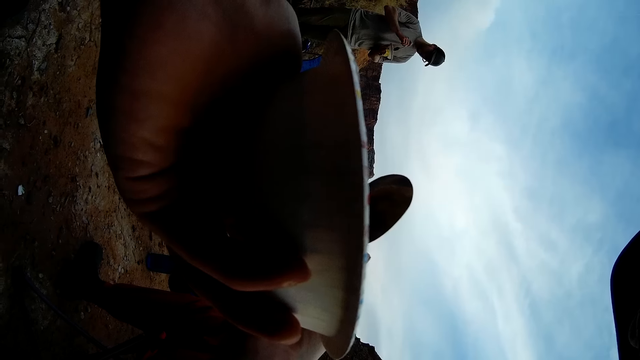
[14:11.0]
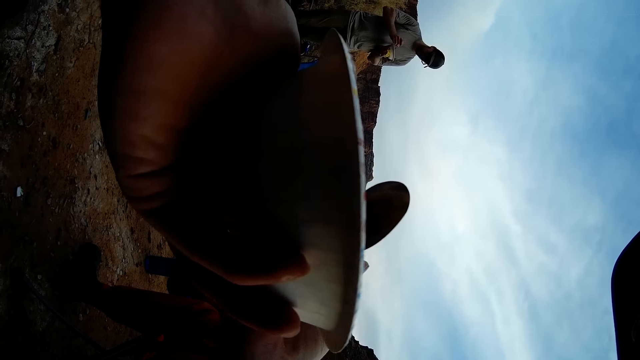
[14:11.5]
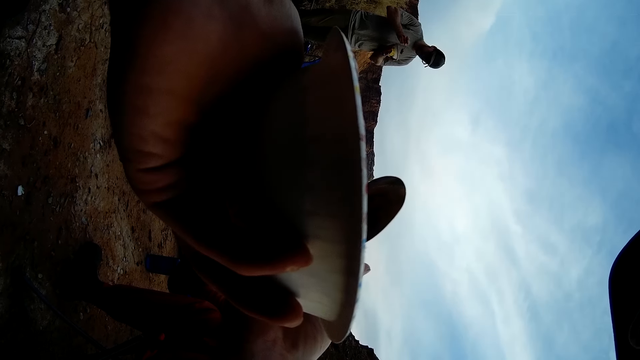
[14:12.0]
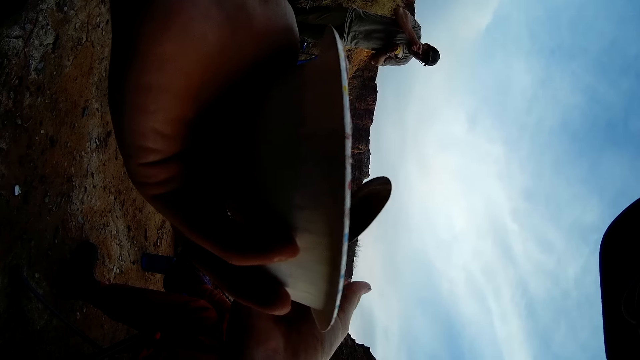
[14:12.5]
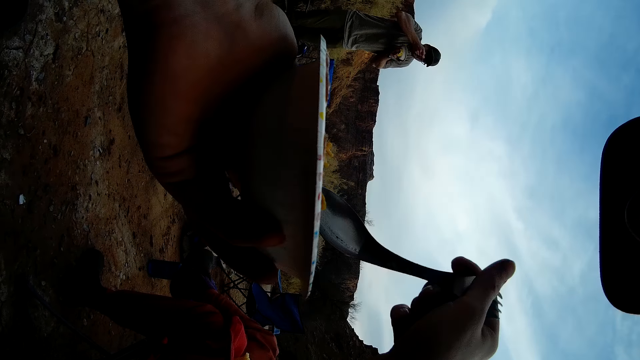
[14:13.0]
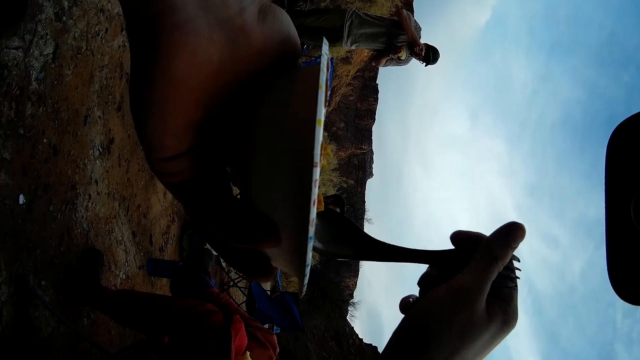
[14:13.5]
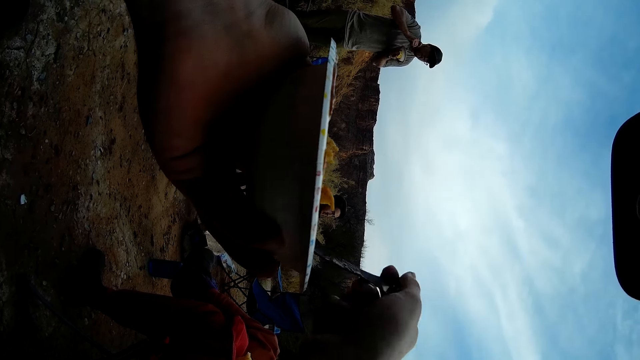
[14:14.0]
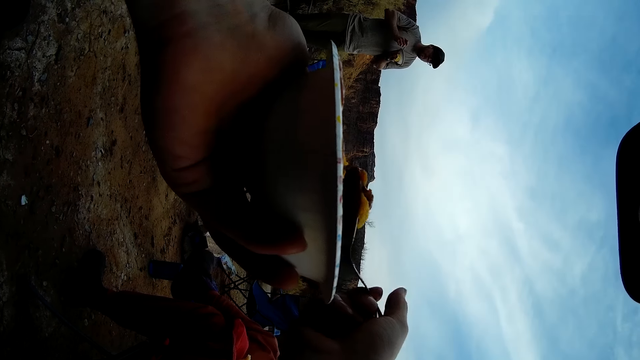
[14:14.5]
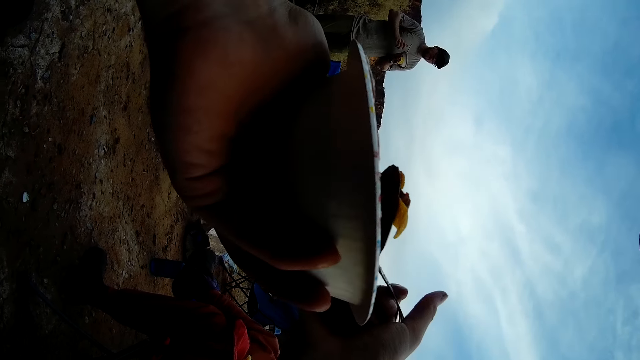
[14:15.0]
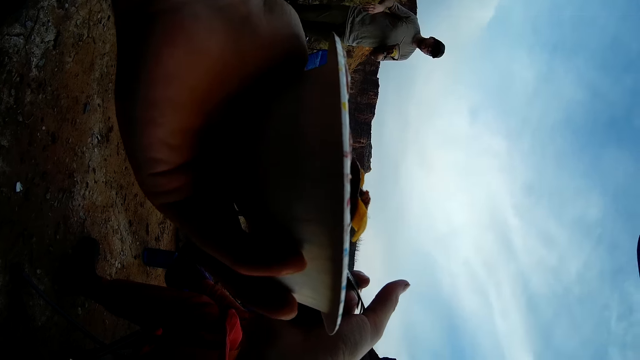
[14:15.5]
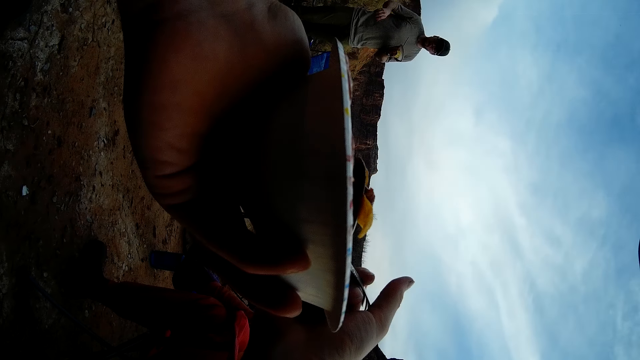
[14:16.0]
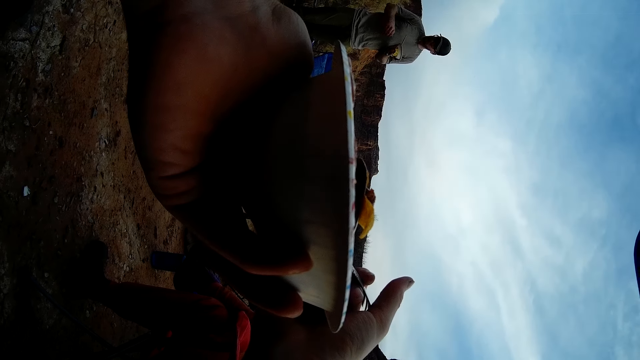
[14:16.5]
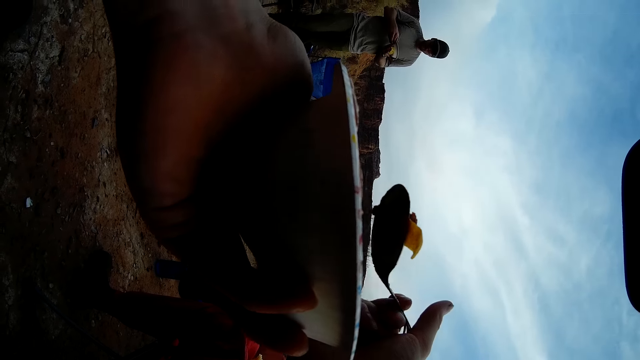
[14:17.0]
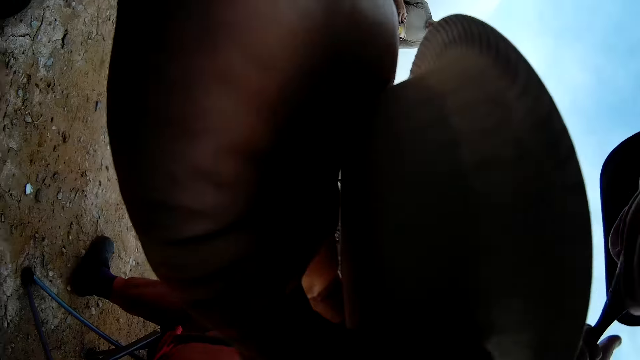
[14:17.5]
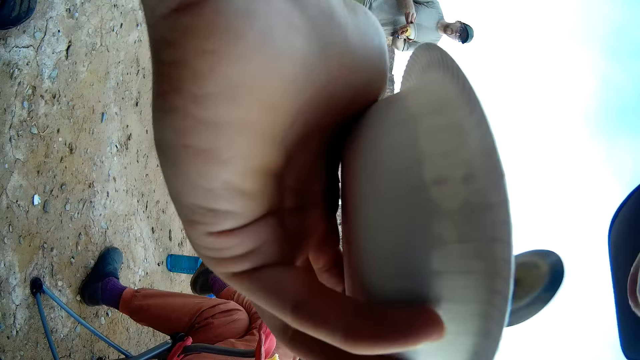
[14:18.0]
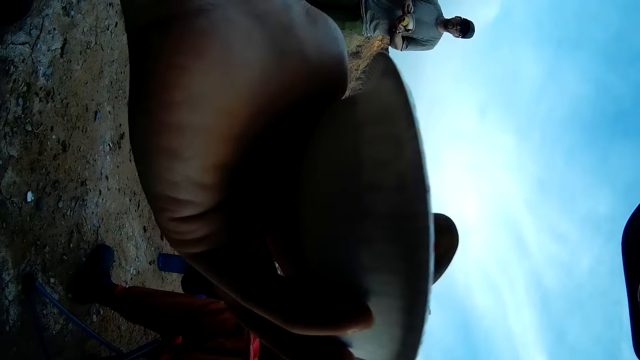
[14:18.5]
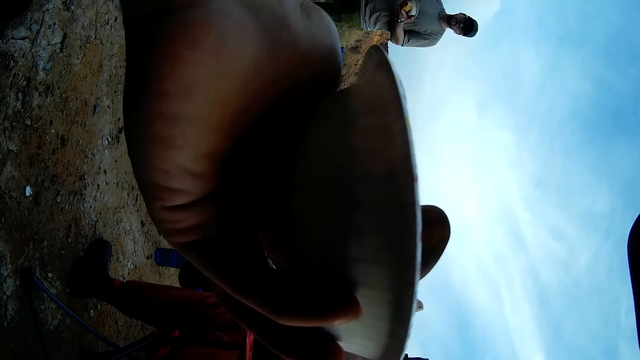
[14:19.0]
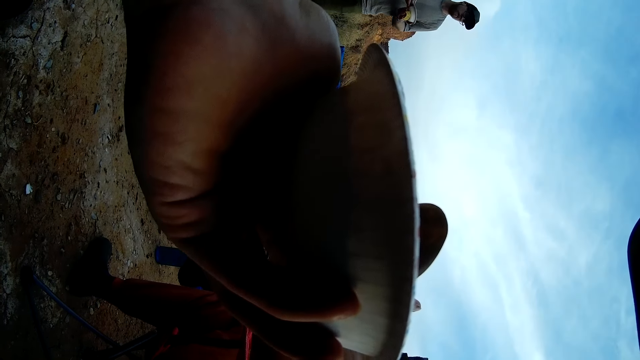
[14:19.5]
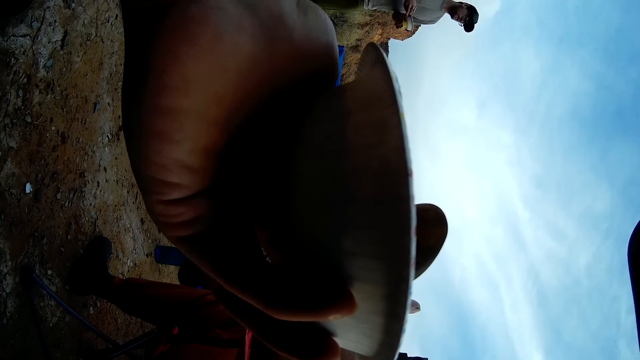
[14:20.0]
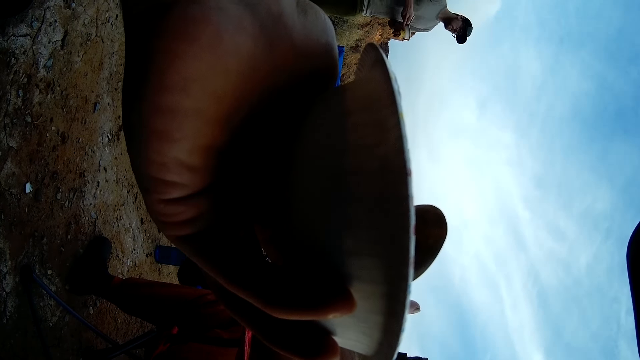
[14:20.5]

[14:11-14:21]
The camera wearer scoops food with a spoon. They eat the food with the spoon.

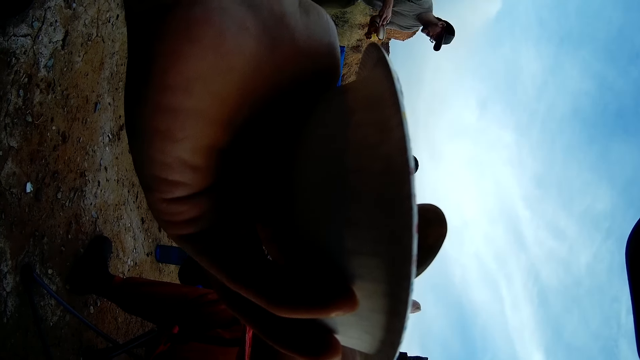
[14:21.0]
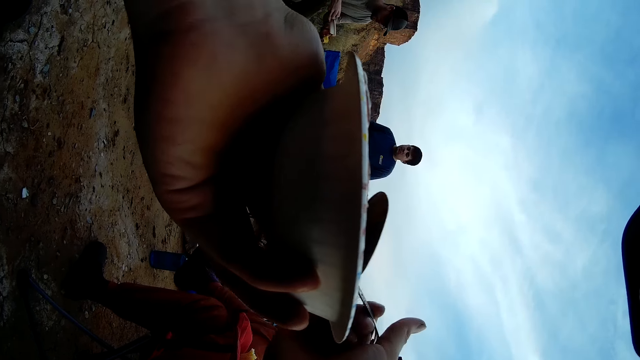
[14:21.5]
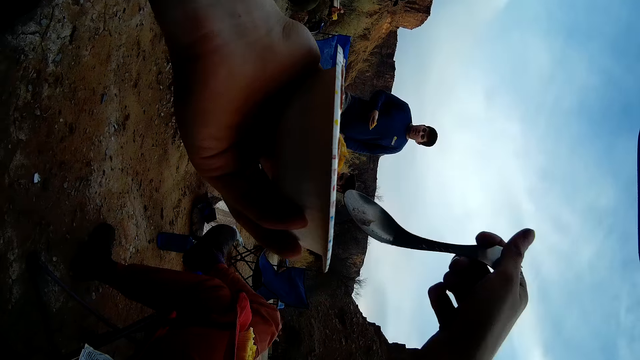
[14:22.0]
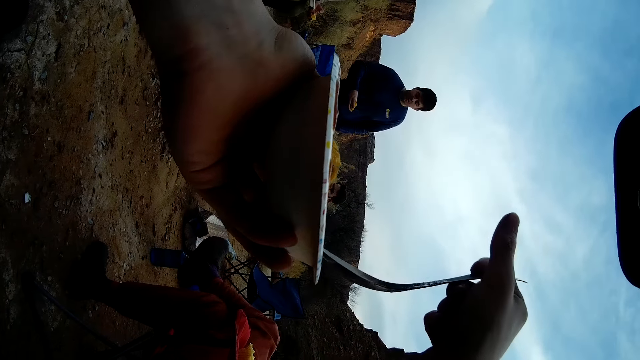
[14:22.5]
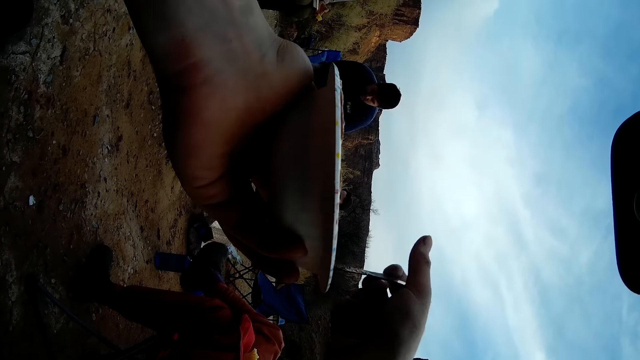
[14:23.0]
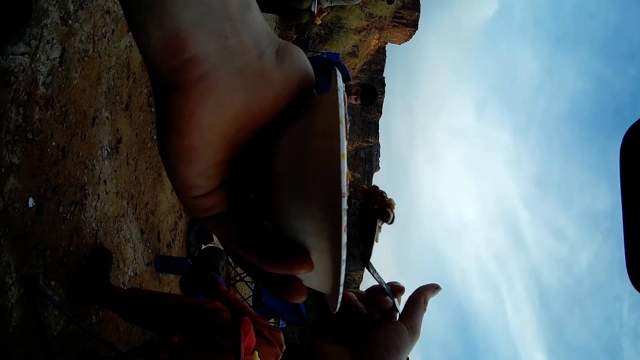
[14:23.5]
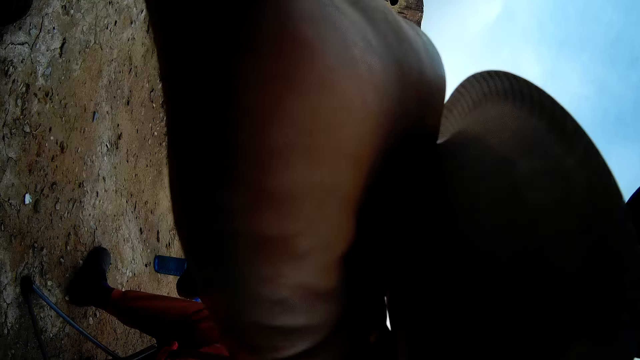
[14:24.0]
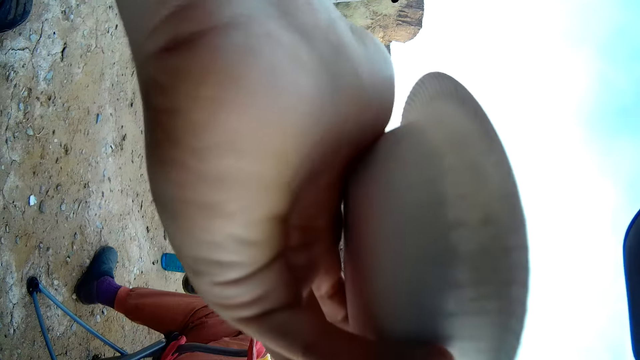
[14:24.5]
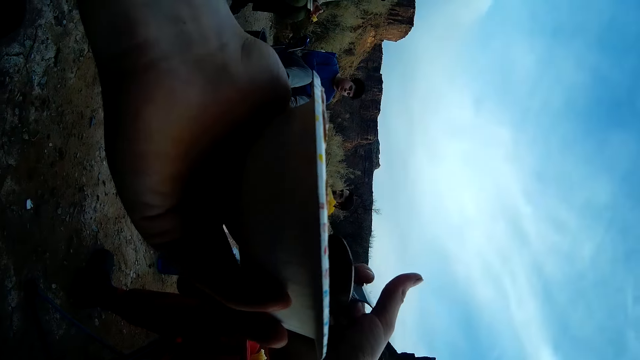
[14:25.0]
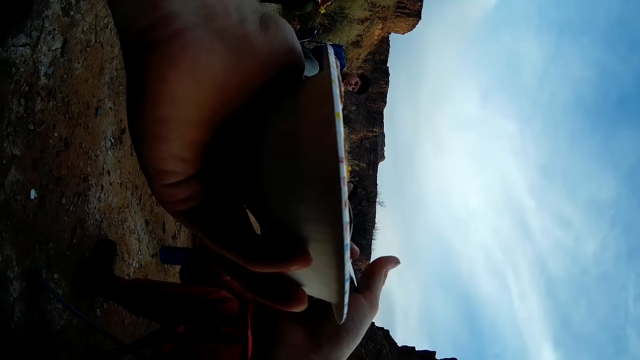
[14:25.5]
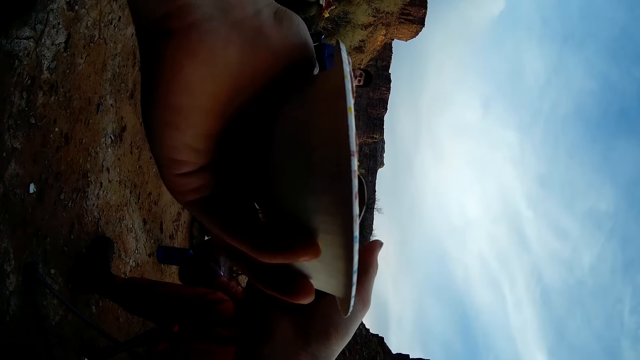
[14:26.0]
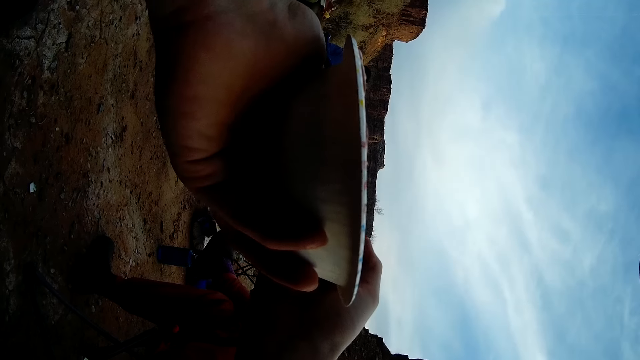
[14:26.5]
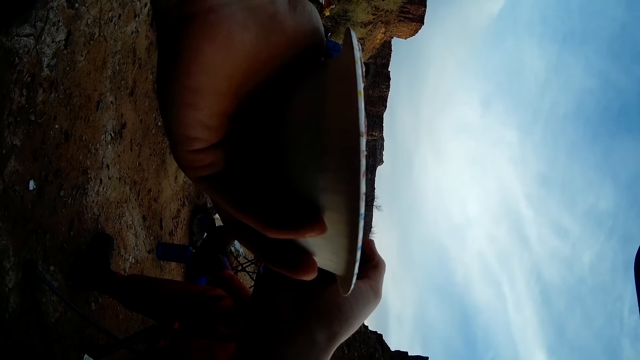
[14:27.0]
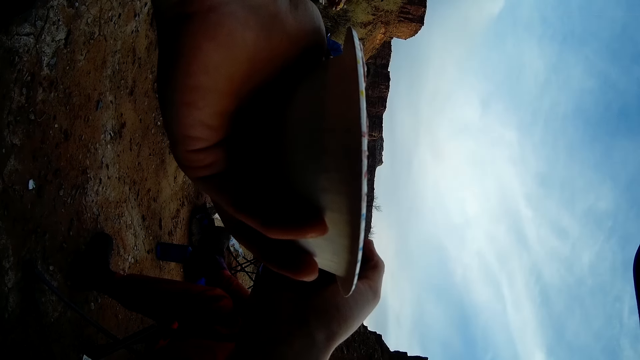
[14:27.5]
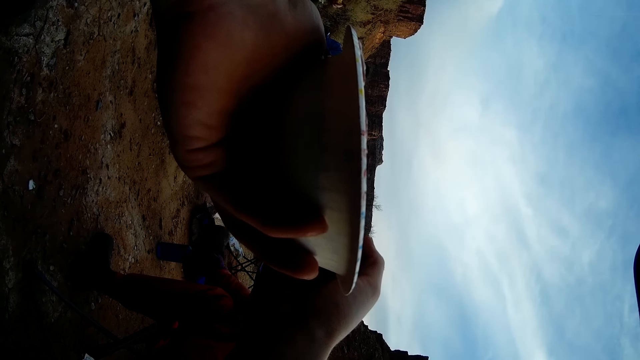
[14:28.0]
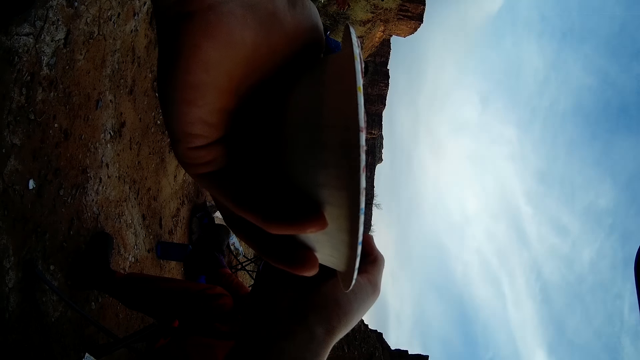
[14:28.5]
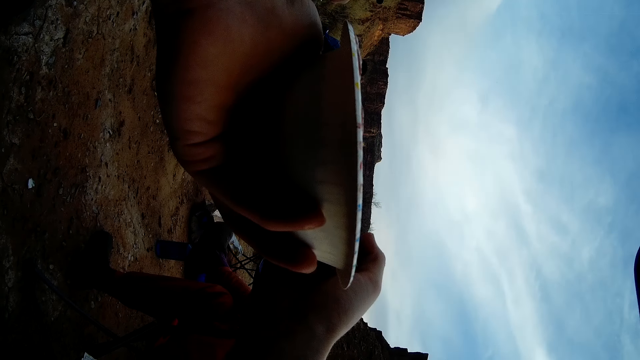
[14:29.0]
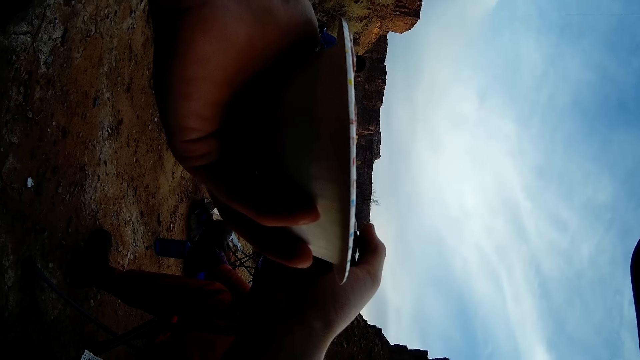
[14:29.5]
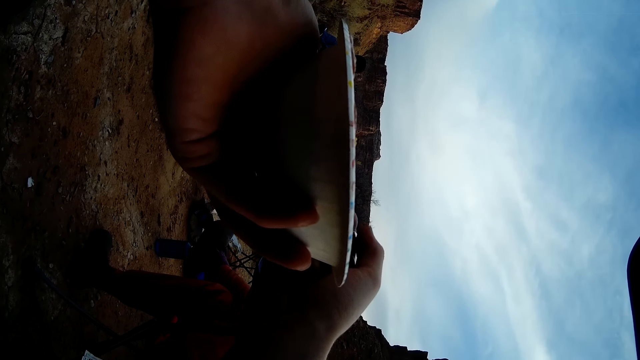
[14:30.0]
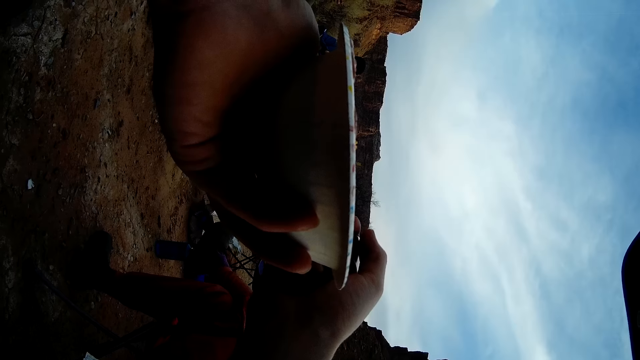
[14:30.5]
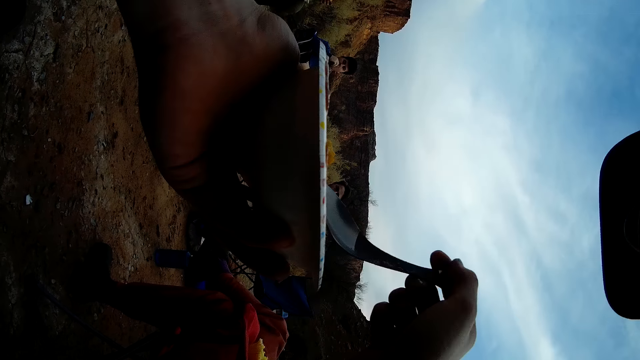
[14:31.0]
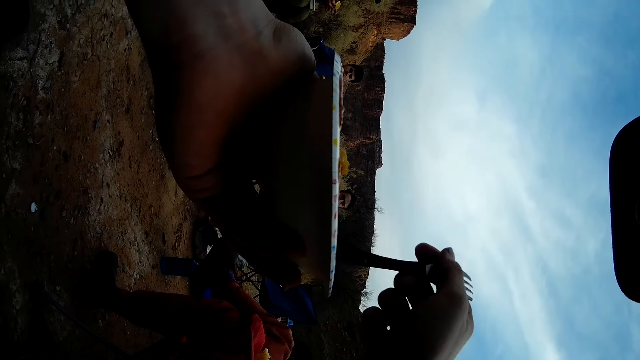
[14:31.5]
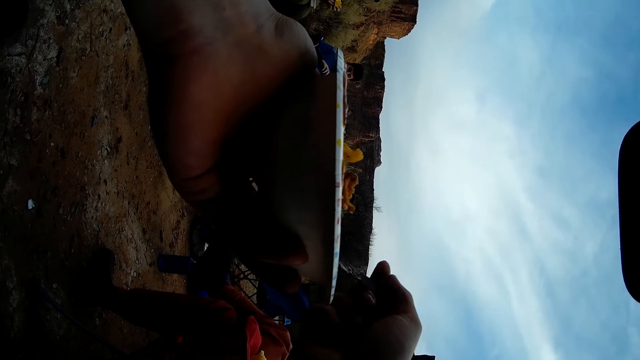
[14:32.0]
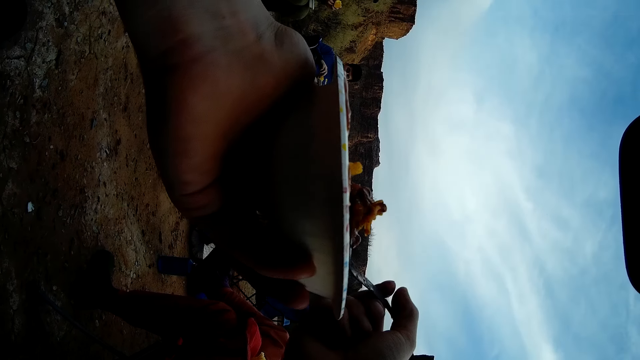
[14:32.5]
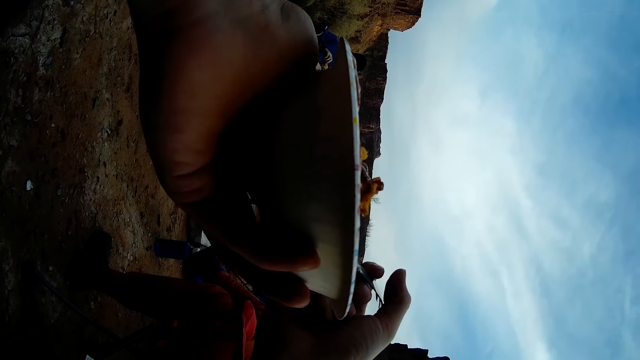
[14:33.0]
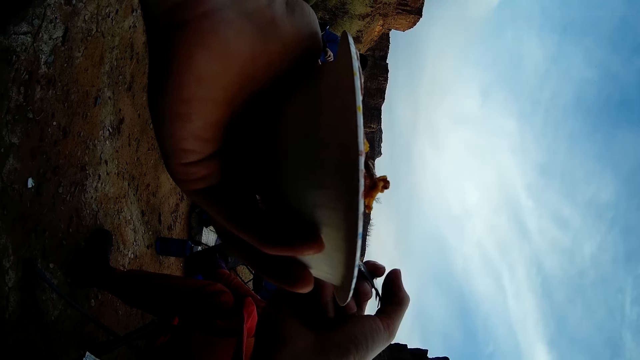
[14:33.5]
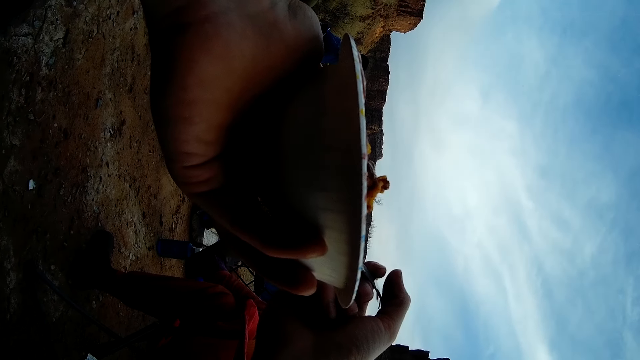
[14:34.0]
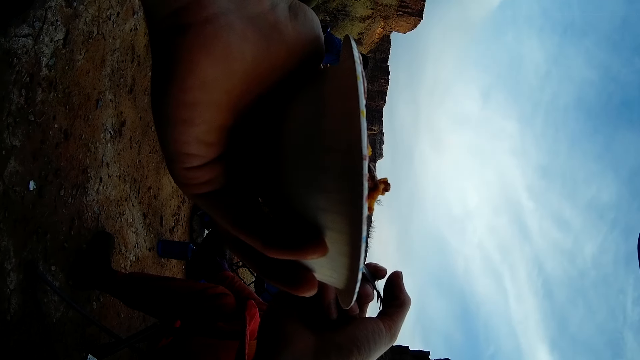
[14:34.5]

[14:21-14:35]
The camera wearer holds the plate. They scoop food with a spoon. They eat the food with the spoon. They scoop the food with the spoon.
